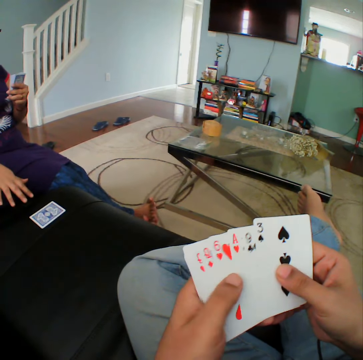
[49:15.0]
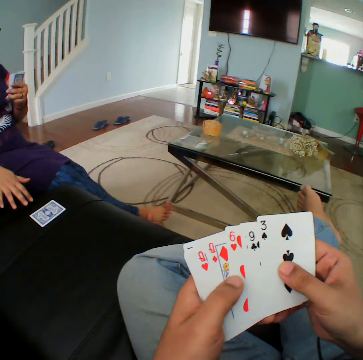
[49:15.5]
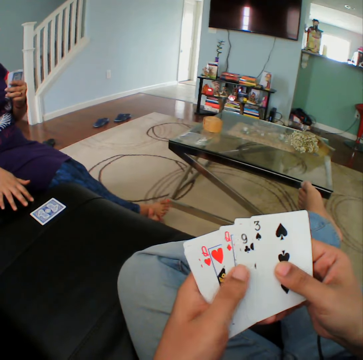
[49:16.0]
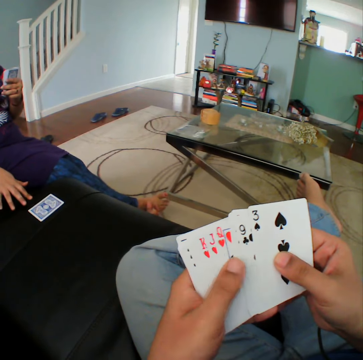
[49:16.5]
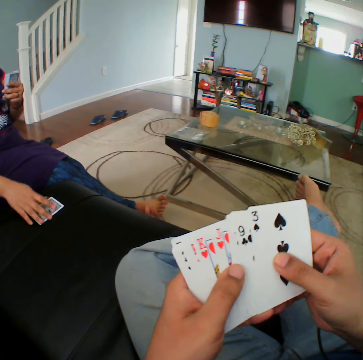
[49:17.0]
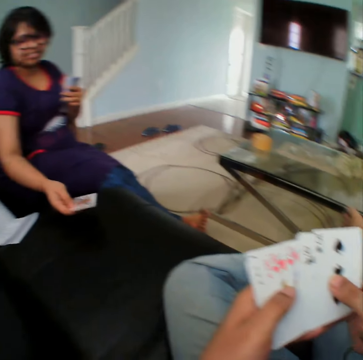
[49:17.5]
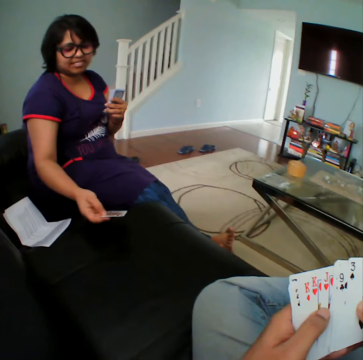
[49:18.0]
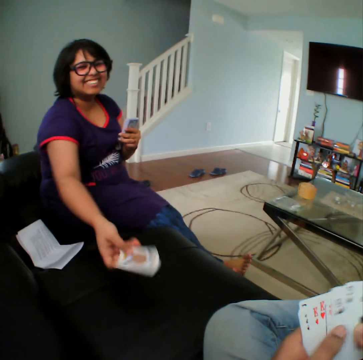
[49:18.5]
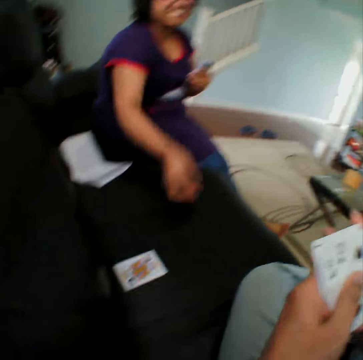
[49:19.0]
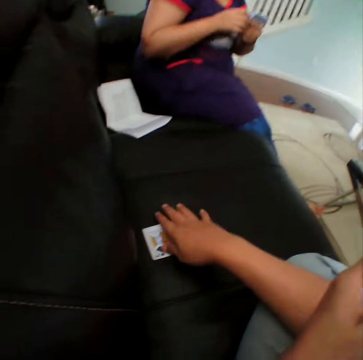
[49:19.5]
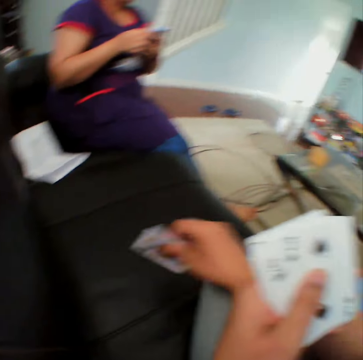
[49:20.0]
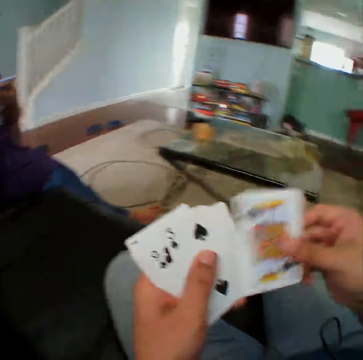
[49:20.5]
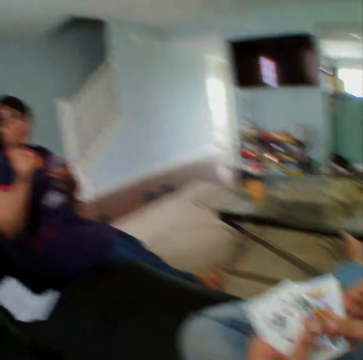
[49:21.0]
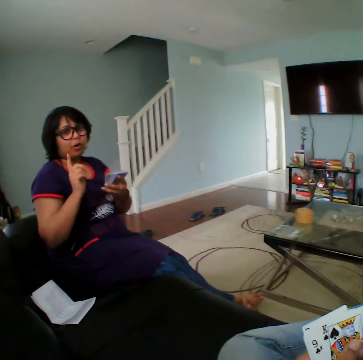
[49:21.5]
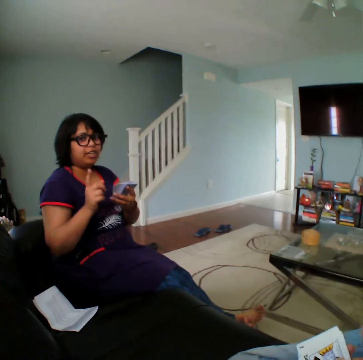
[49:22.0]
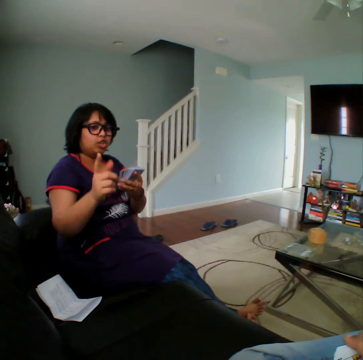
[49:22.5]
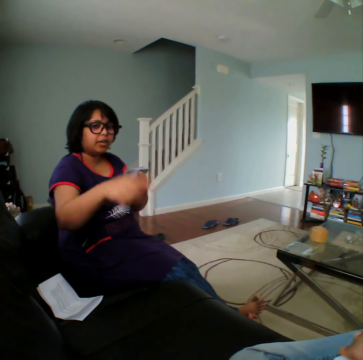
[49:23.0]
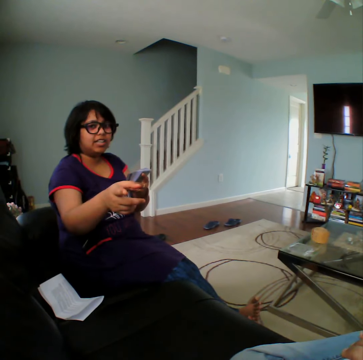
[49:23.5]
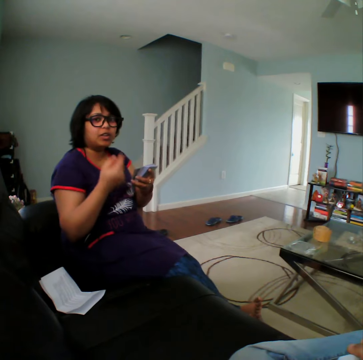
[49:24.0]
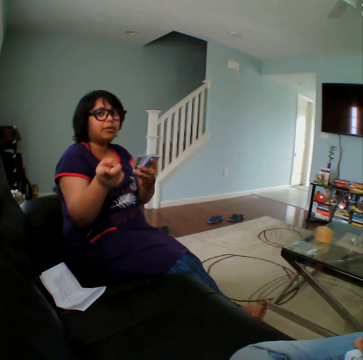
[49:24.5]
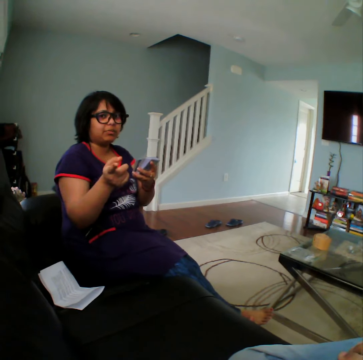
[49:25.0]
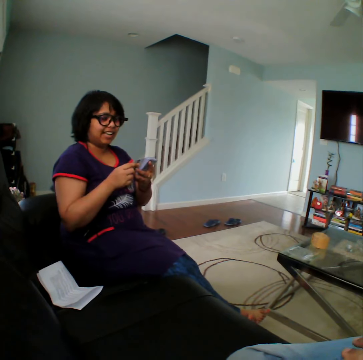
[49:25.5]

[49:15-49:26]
A woman picks a card from the sofa, checks the card and throws the card to the camera wearer. The camera wearer picks the card from the sofa. He inspects the cards on his hands. The woman talks to the camera wearer.

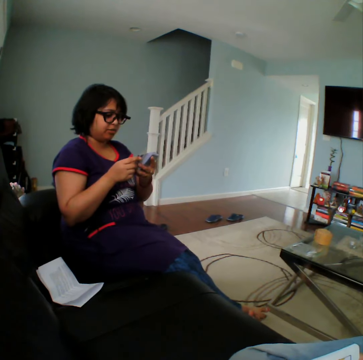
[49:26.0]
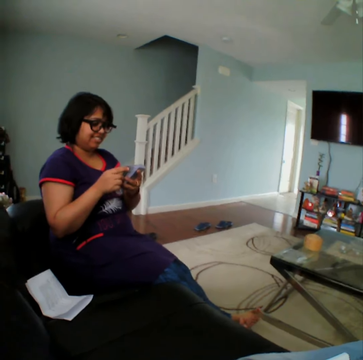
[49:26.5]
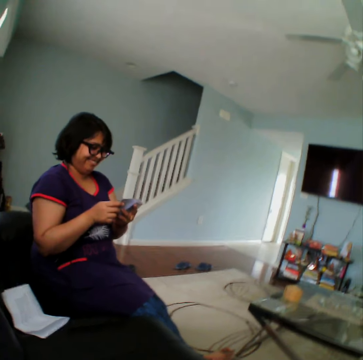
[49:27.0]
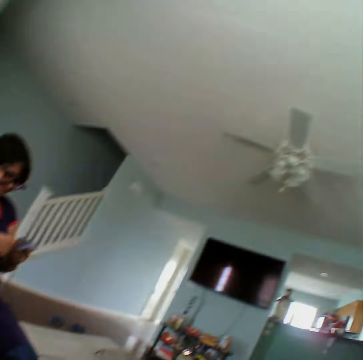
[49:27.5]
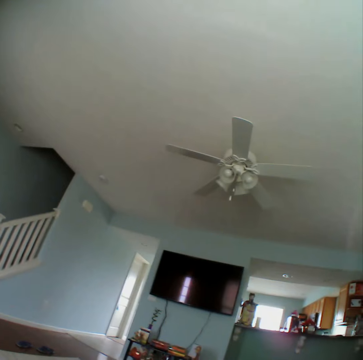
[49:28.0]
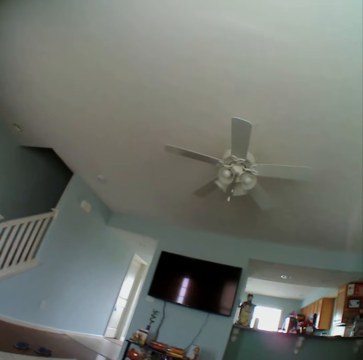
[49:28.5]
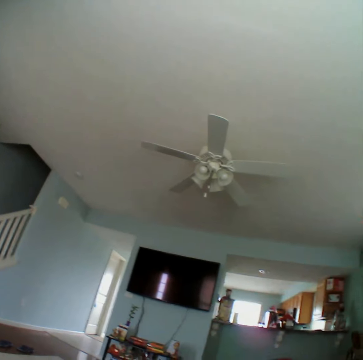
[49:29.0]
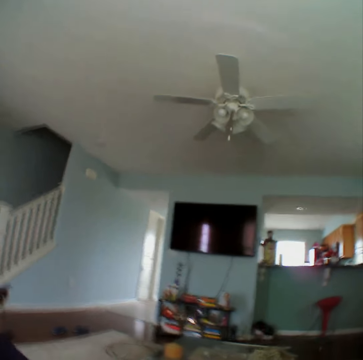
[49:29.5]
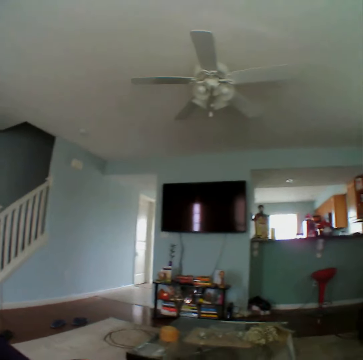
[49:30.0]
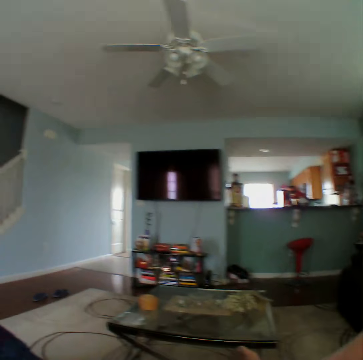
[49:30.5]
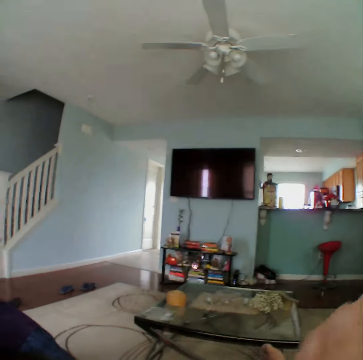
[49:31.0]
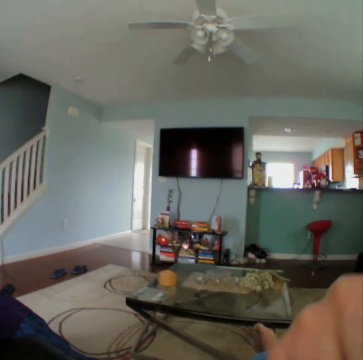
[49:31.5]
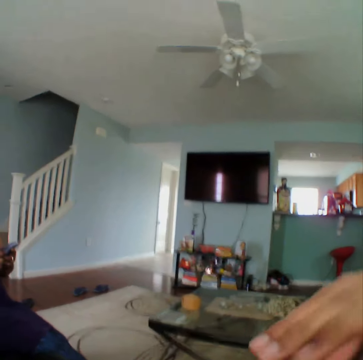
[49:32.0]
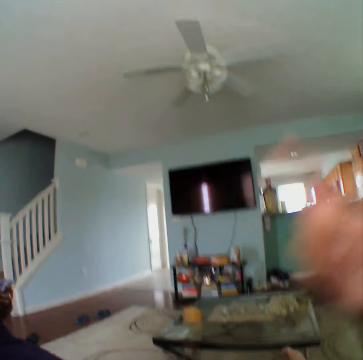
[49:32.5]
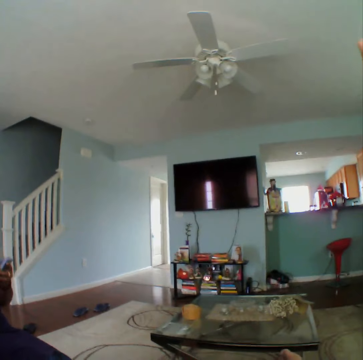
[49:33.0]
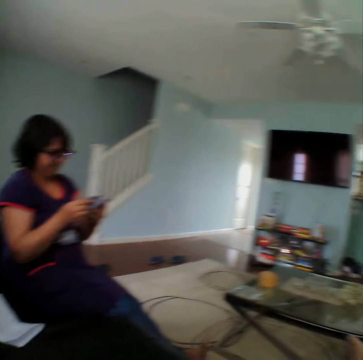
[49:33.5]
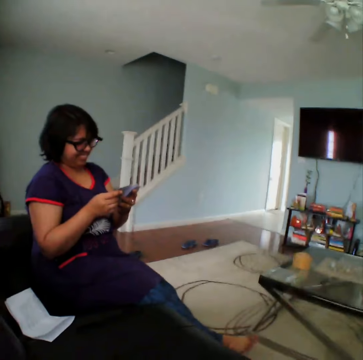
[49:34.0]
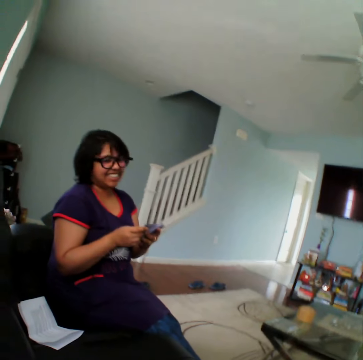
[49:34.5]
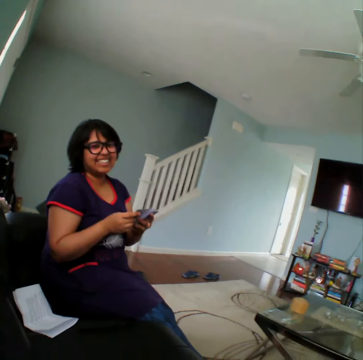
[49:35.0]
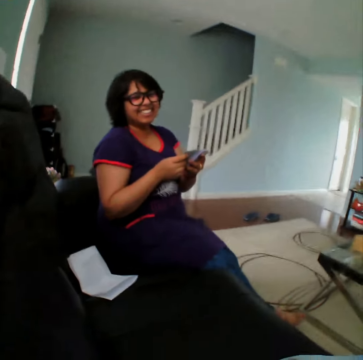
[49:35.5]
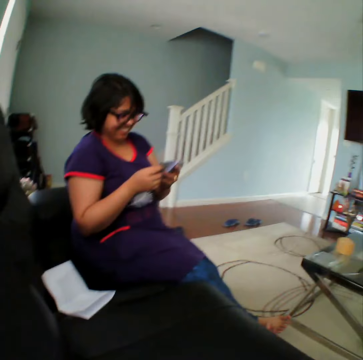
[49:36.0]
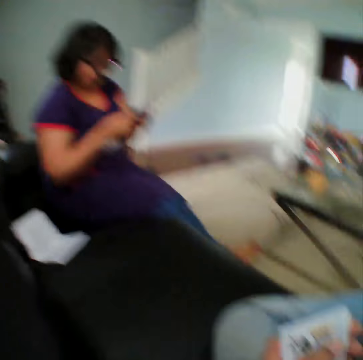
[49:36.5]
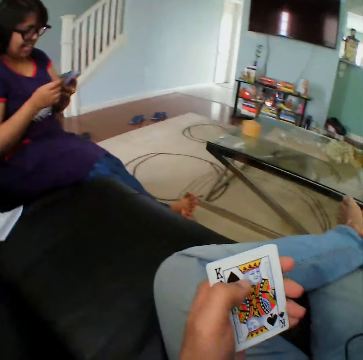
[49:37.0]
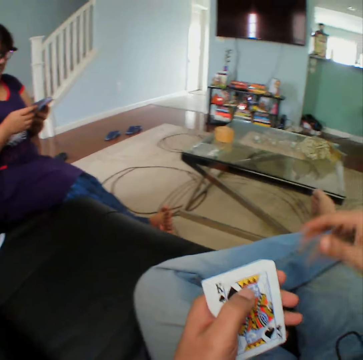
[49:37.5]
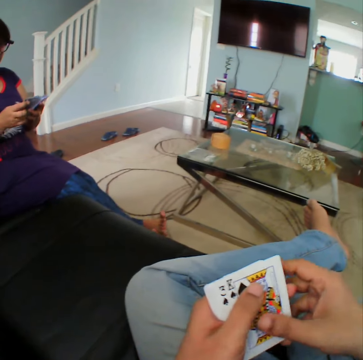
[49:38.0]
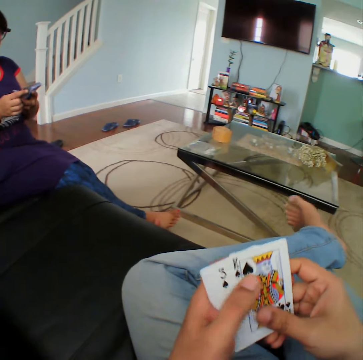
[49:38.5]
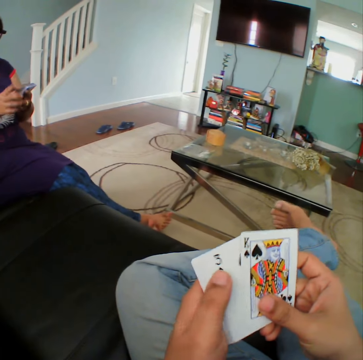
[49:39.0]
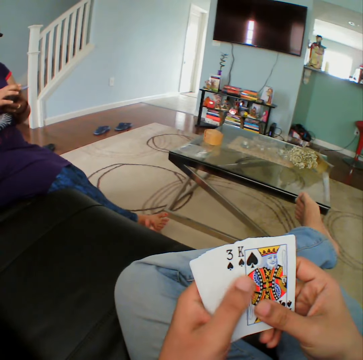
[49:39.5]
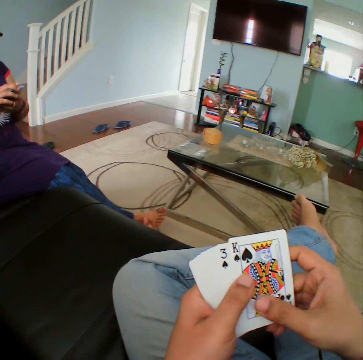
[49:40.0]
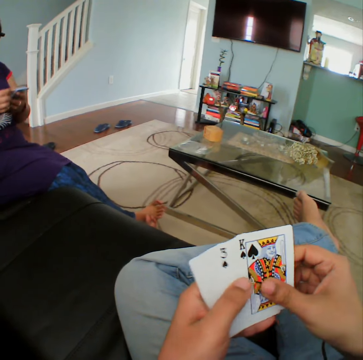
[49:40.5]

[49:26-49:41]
The camera wearer looks around the apartment. He talks to a woman. He inspects the cards on his hands.

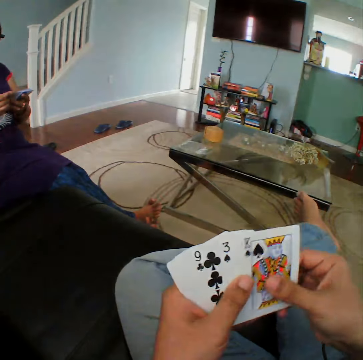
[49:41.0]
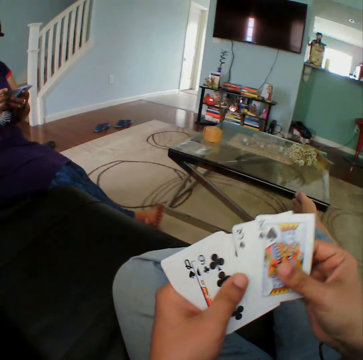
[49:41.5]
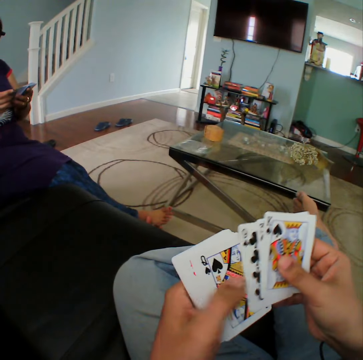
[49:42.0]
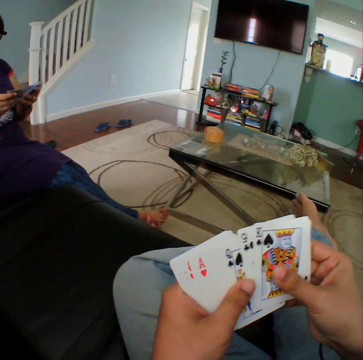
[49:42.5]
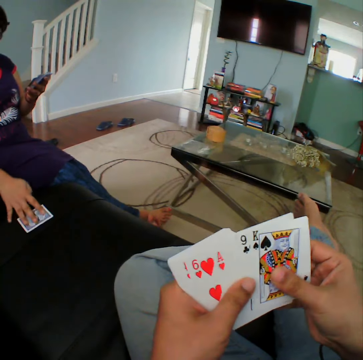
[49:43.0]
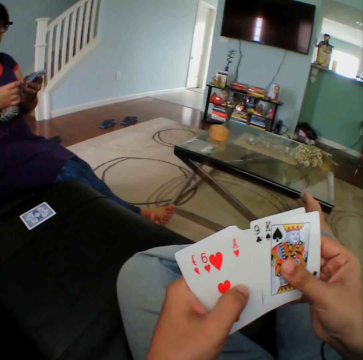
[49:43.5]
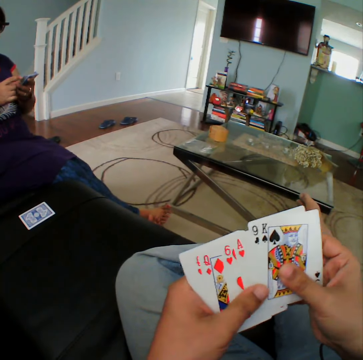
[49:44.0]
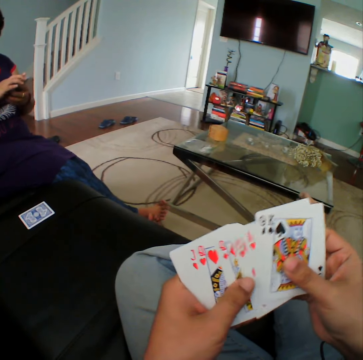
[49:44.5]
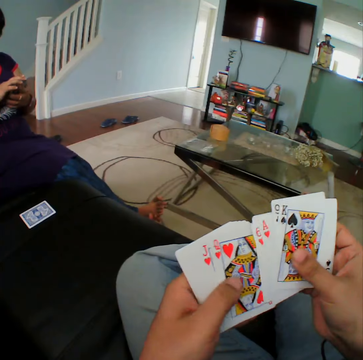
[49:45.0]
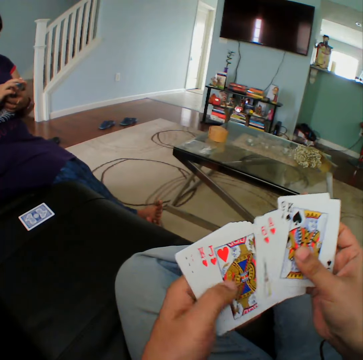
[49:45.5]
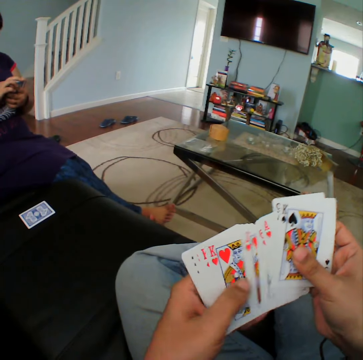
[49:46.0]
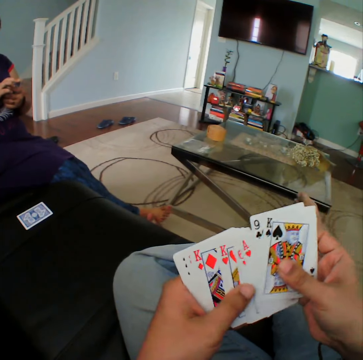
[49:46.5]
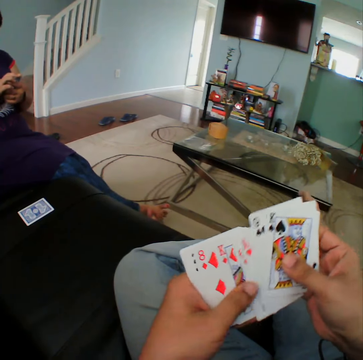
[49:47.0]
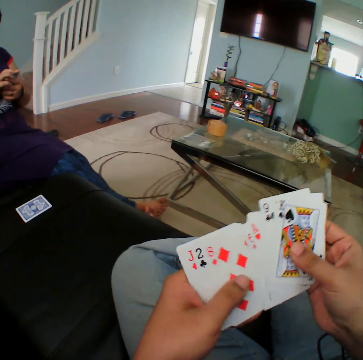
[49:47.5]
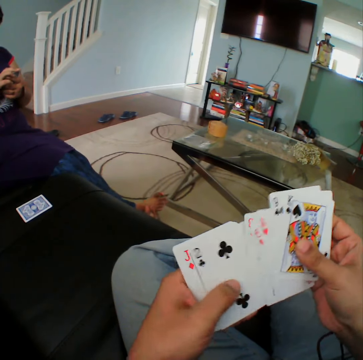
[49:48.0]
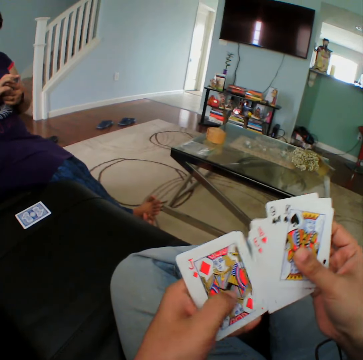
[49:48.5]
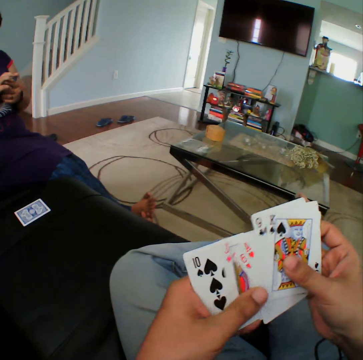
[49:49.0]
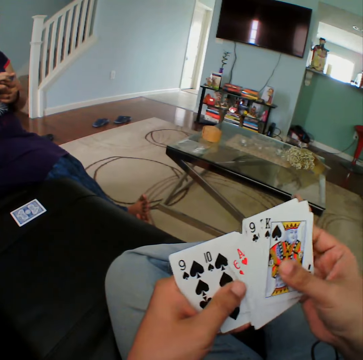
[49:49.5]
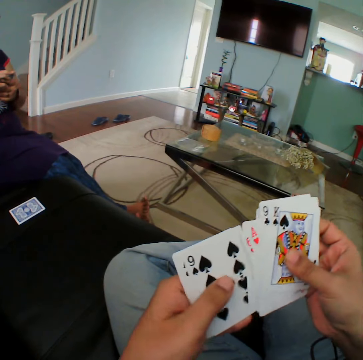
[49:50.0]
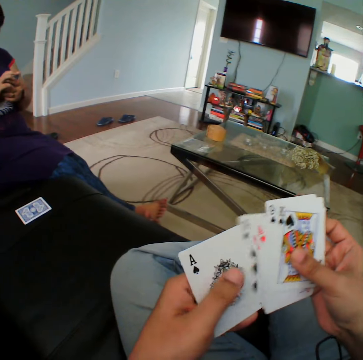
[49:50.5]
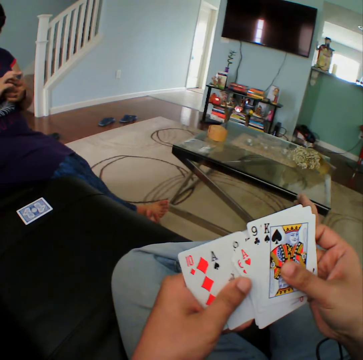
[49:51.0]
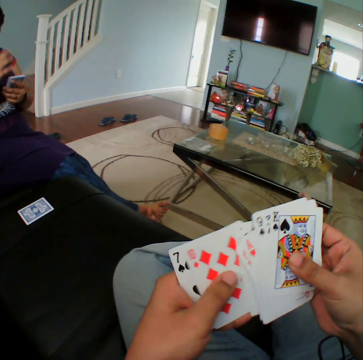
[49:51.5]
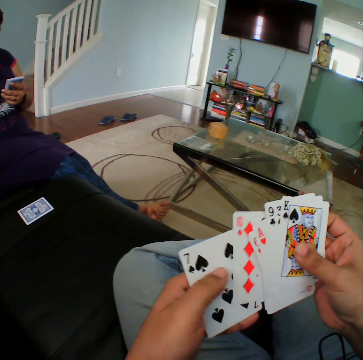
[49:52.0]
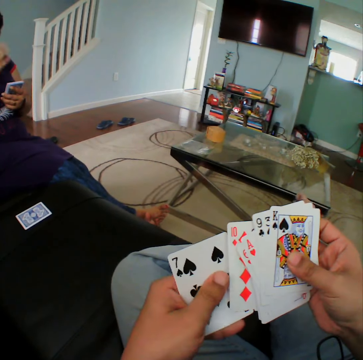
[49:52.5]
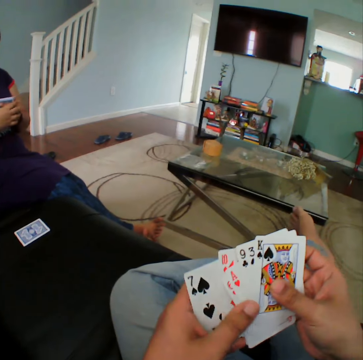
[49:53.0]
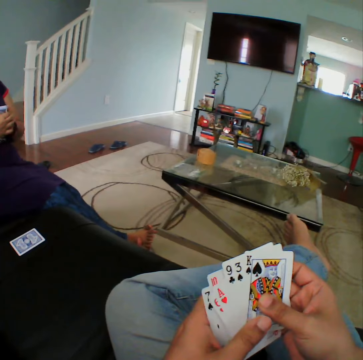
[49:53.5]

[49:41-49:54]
A woman puts a card on the couch.
